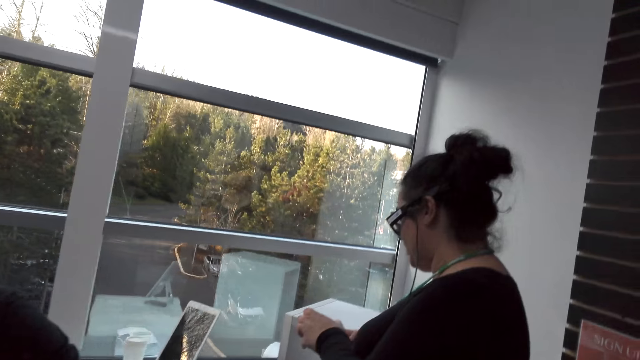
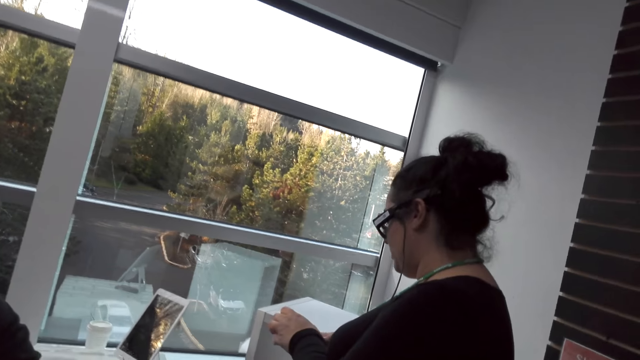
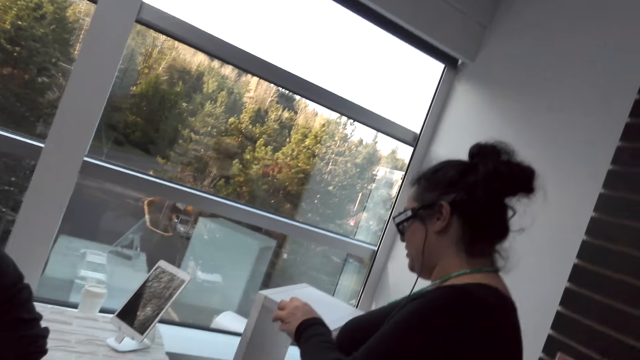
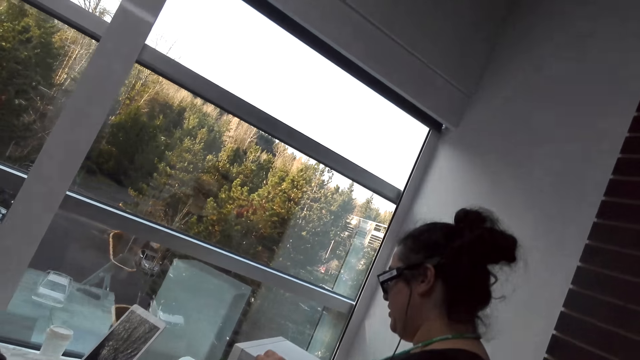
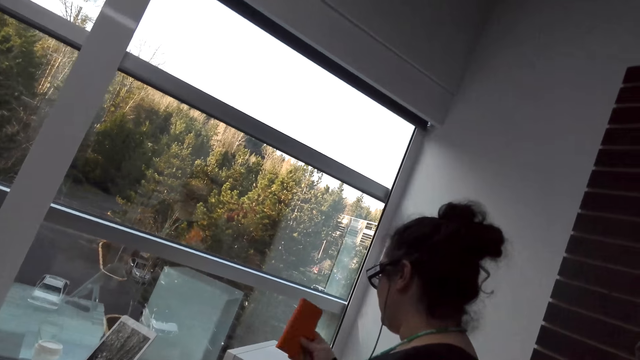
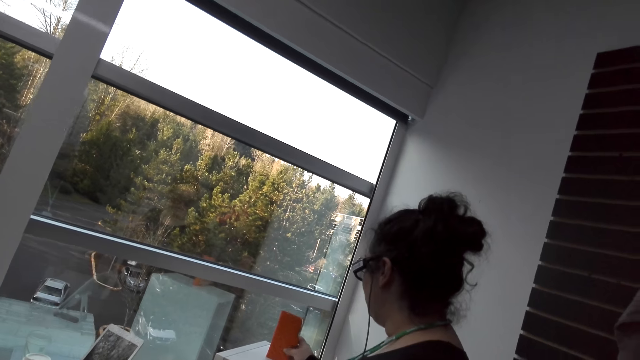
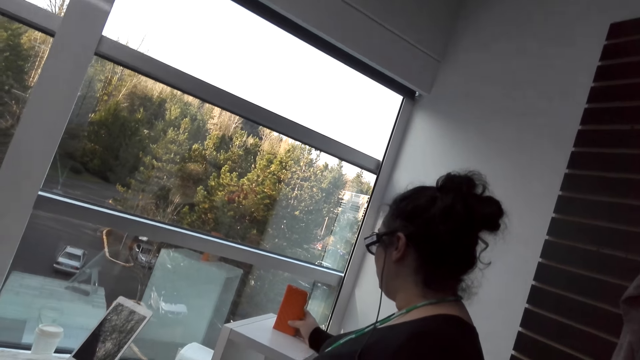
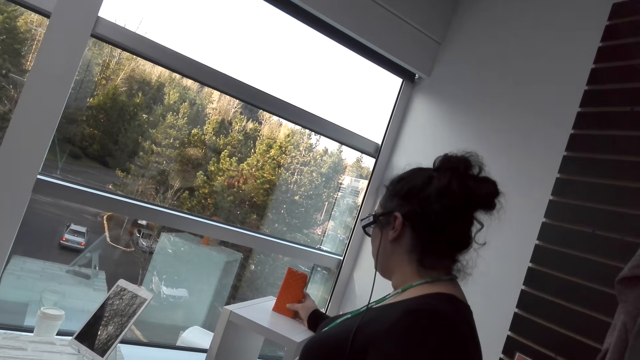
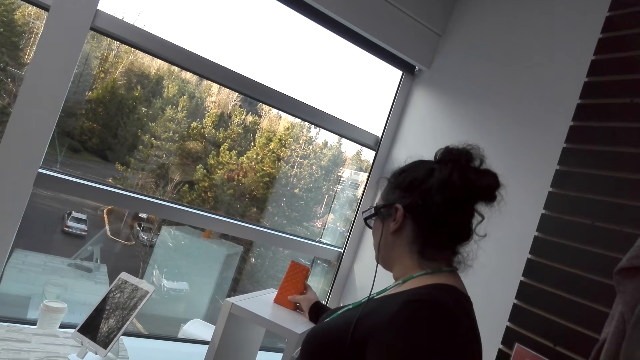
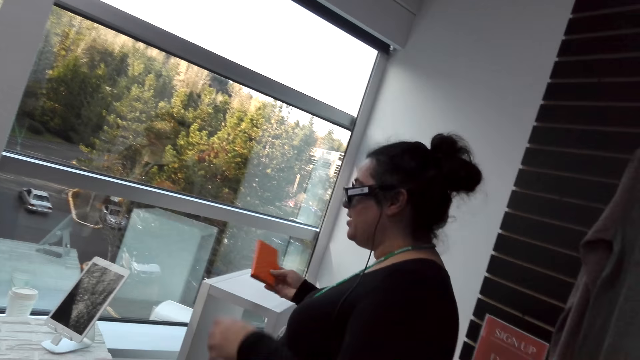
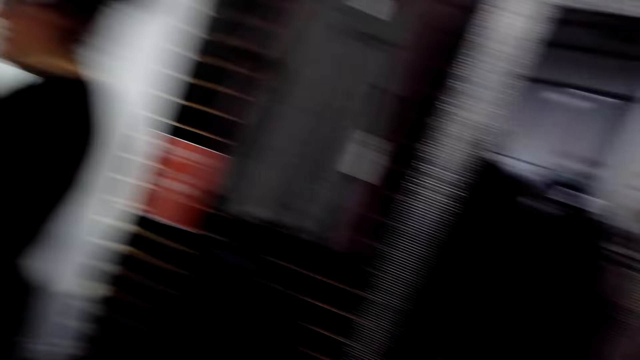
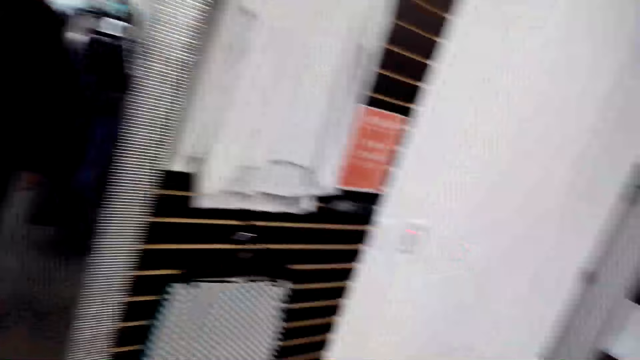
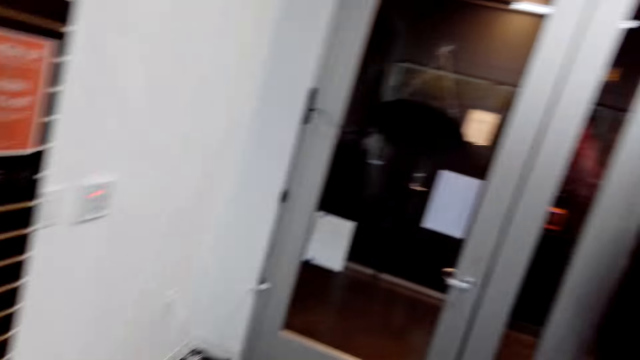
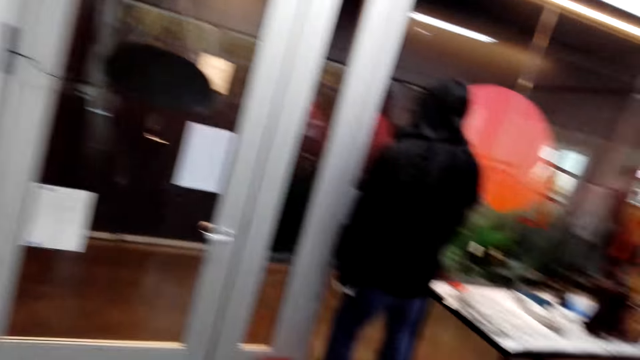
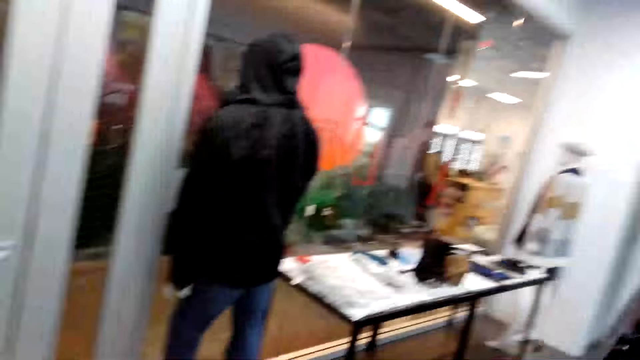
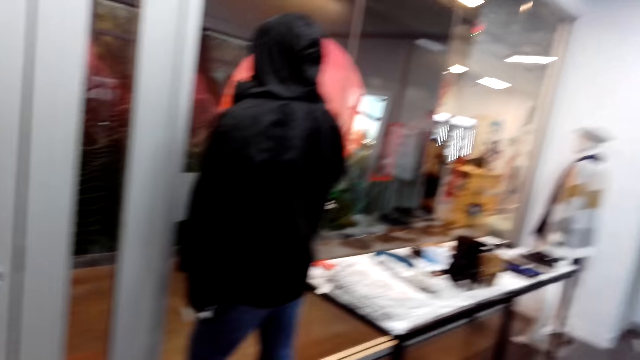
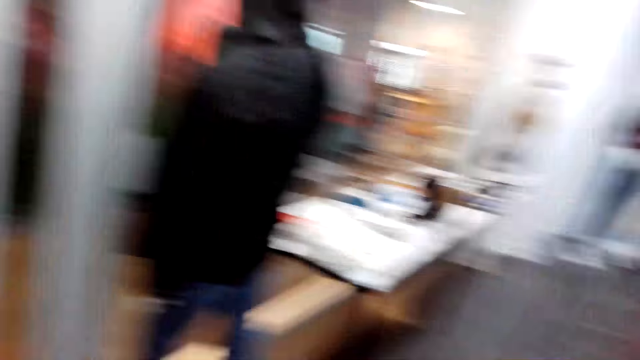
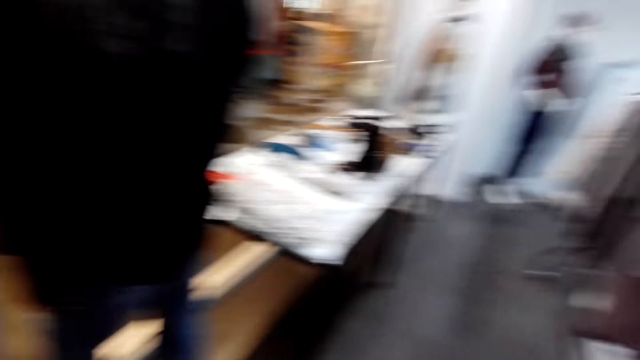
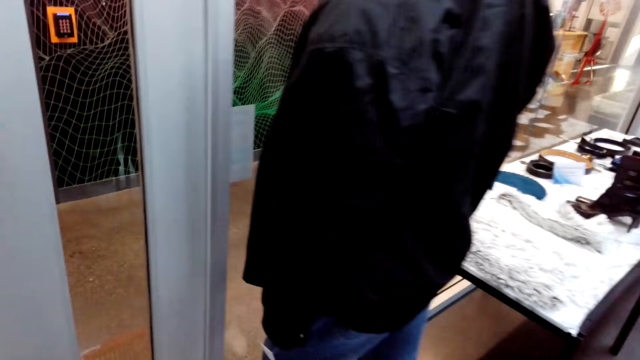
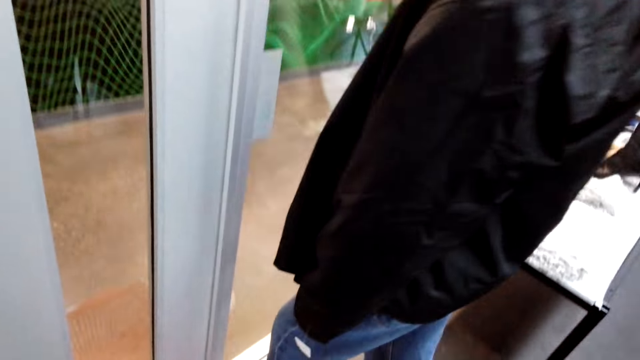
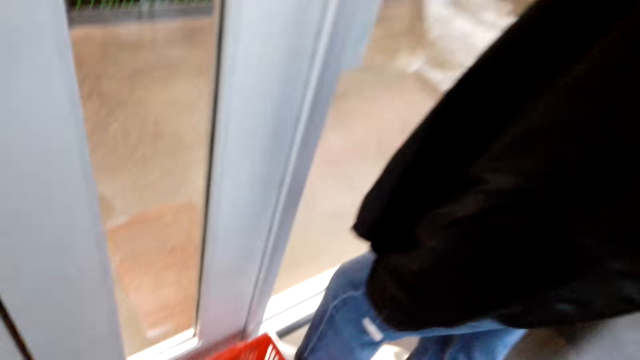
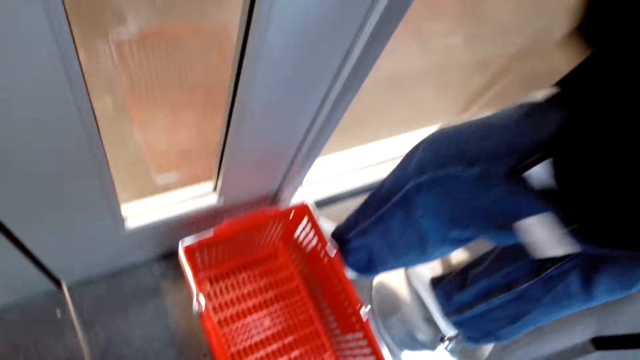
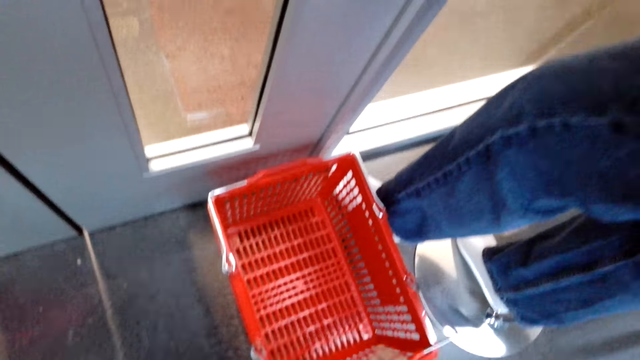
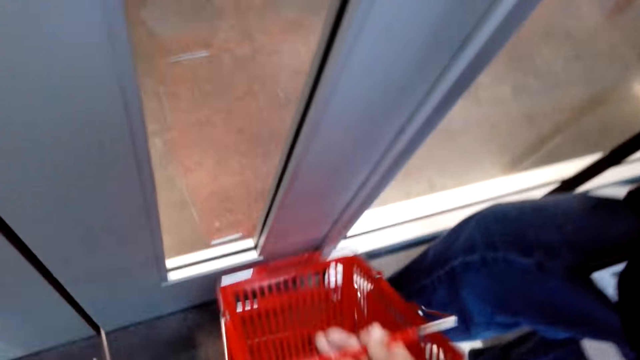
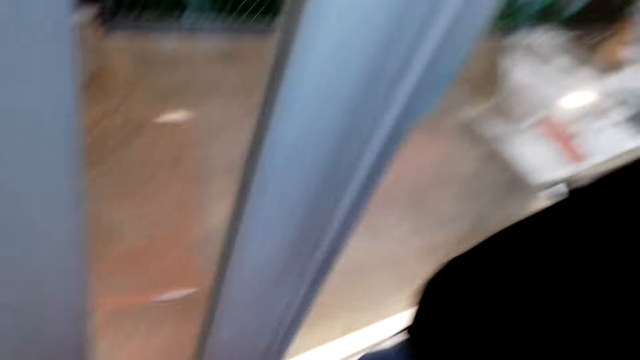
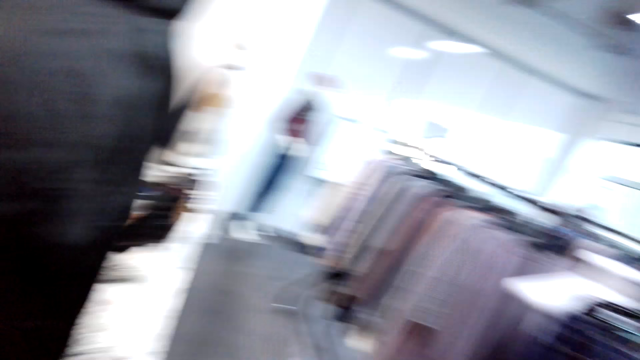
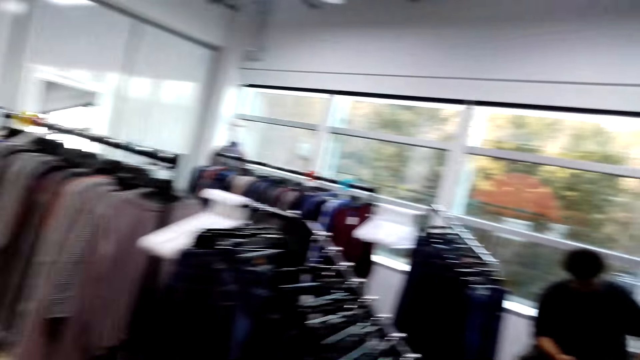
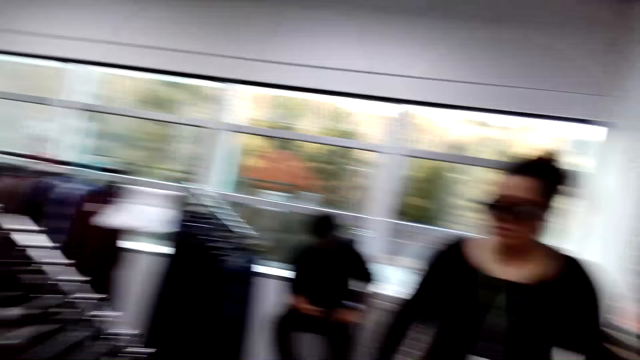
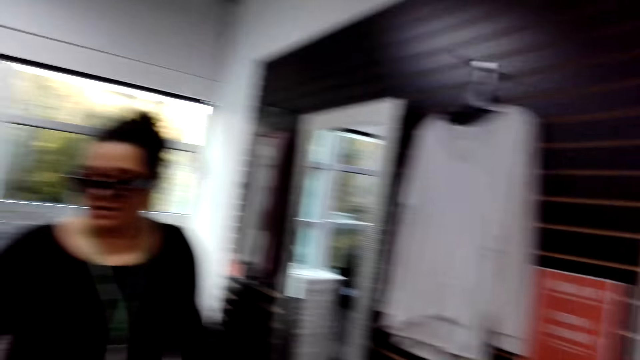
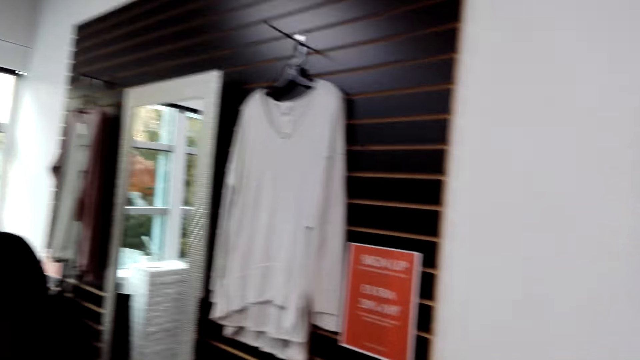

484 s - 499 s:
A lady moves a purse. The lady places a case on the shelf and picks up the case. The camera wearer looks around the shop. They walk on the floor. They pick up the shopping bucket. They move in the store and turn around.

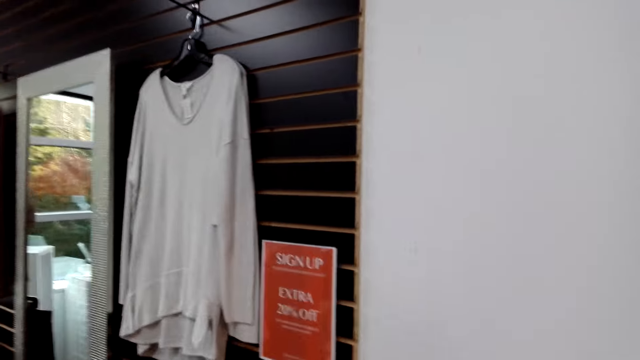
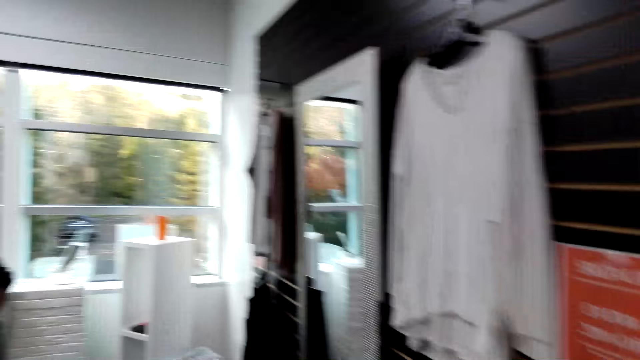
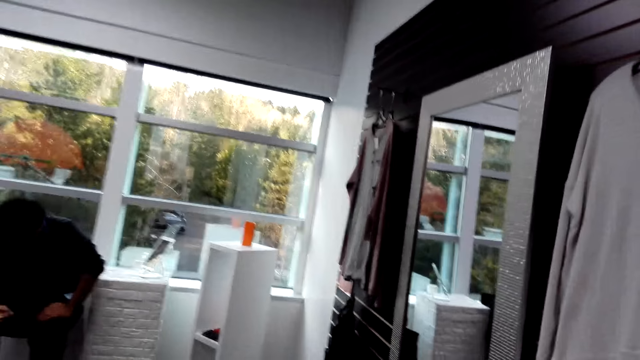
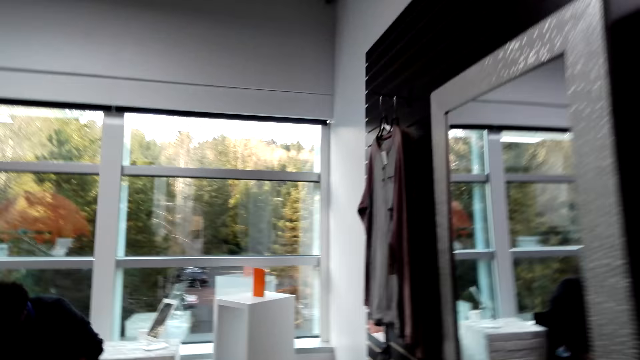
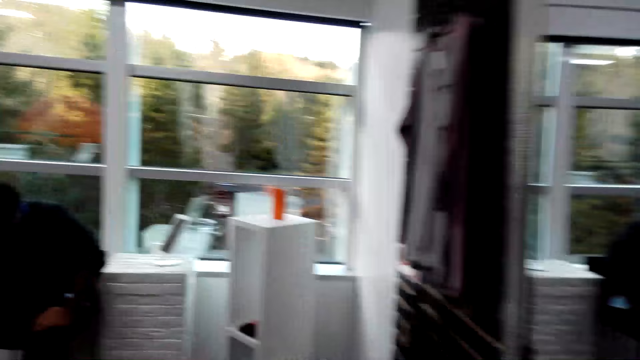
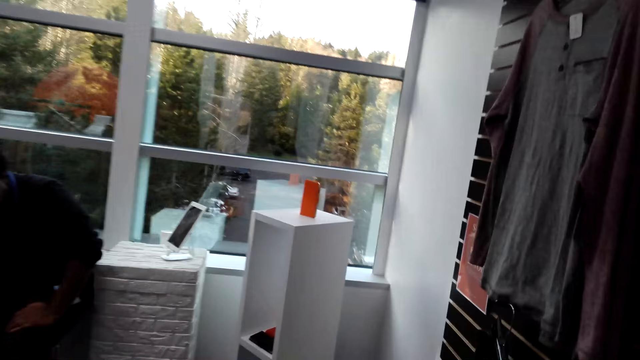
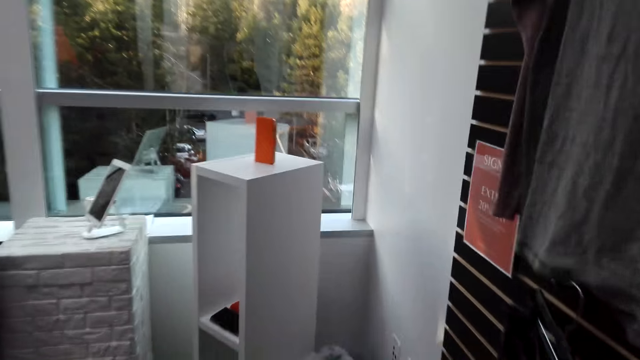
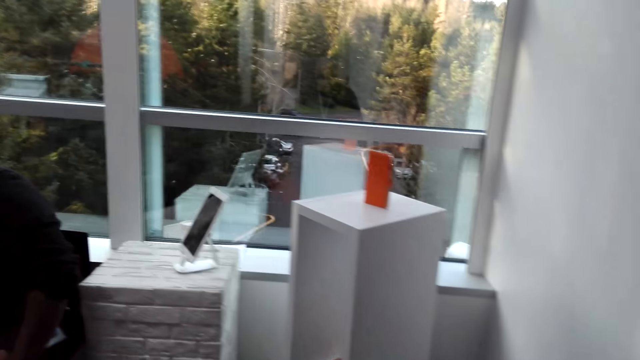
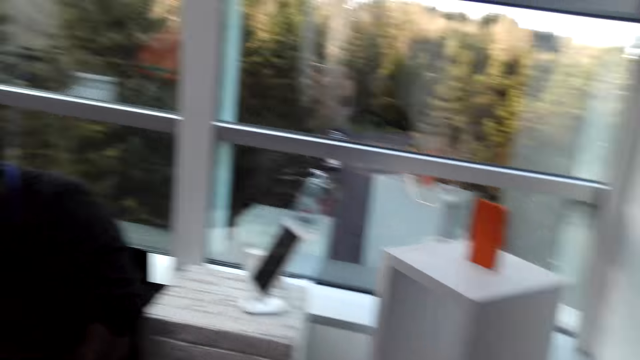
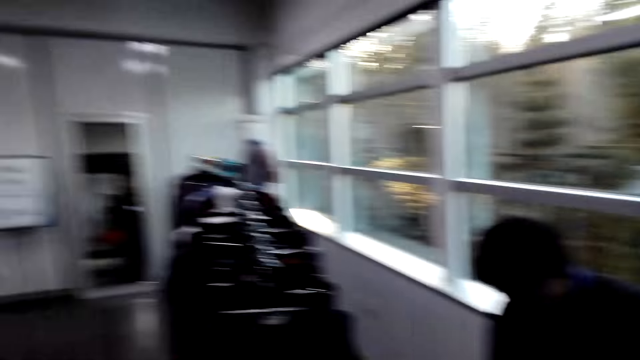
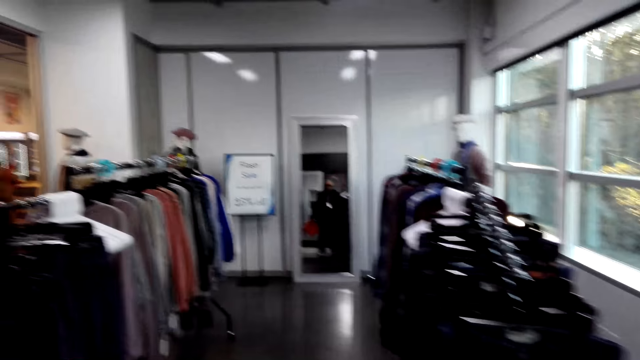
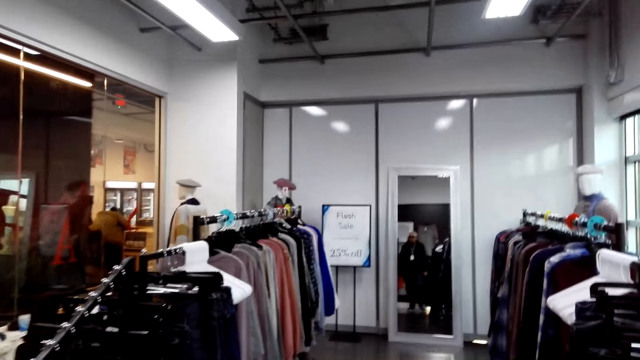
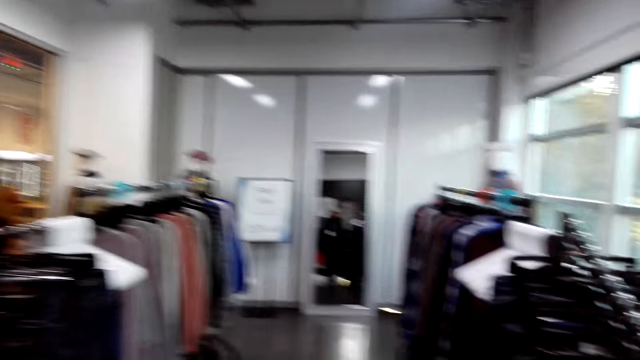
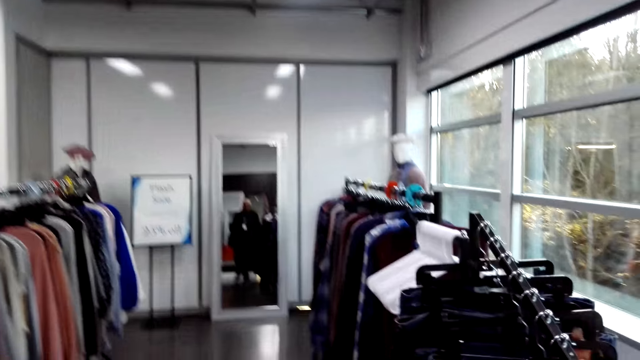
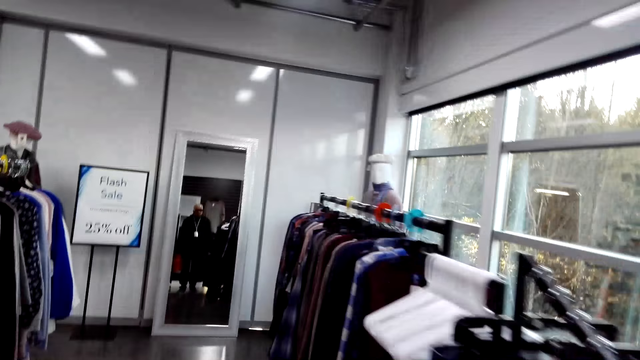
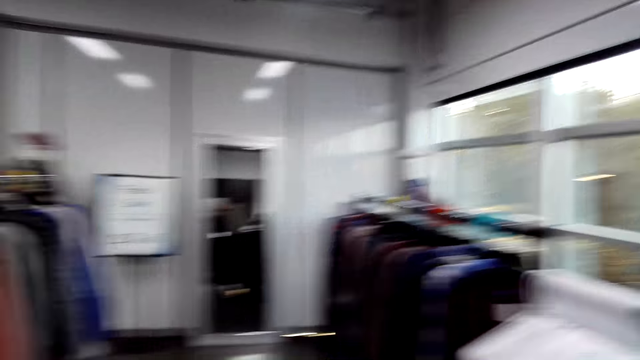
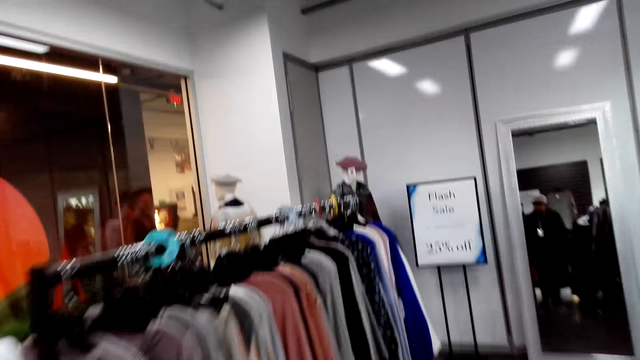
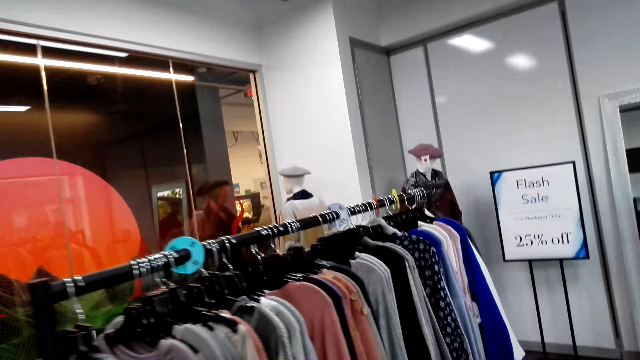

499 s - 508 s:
The camera wearer walks on the floor. They look around the shop.
